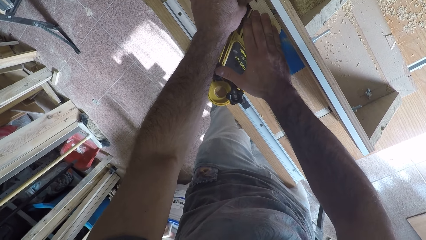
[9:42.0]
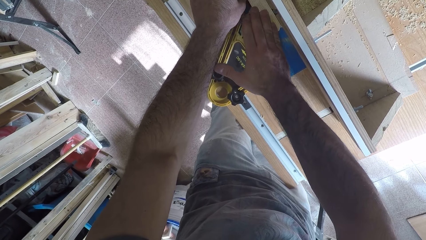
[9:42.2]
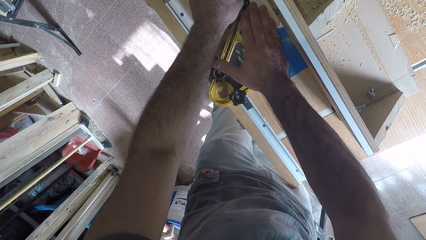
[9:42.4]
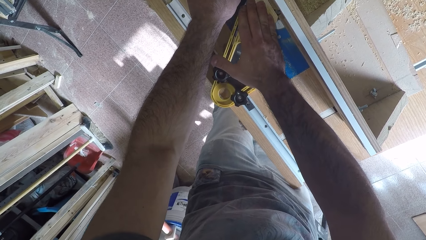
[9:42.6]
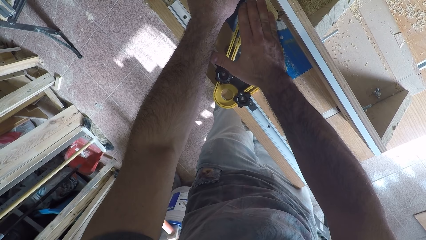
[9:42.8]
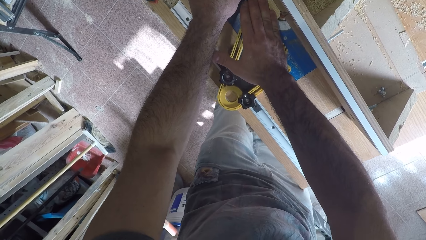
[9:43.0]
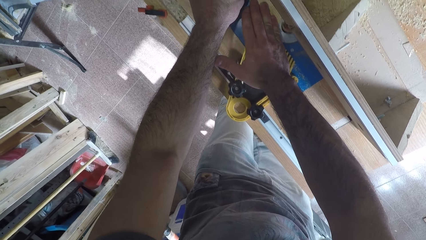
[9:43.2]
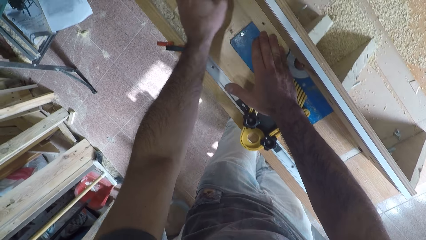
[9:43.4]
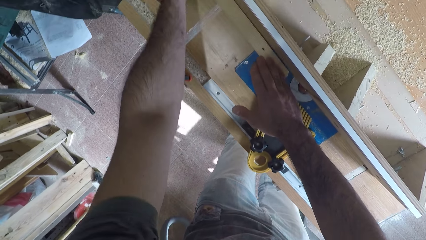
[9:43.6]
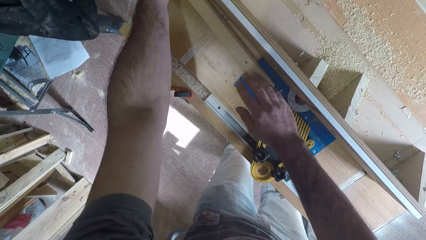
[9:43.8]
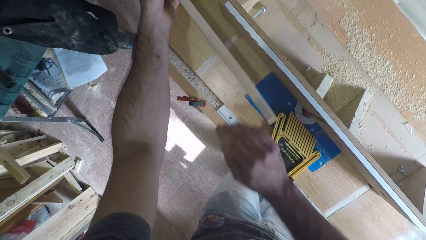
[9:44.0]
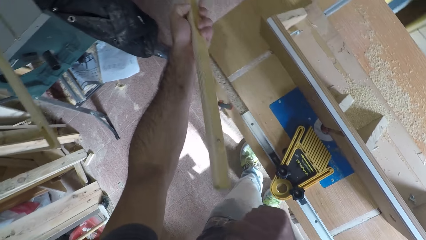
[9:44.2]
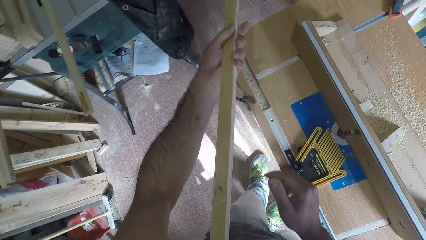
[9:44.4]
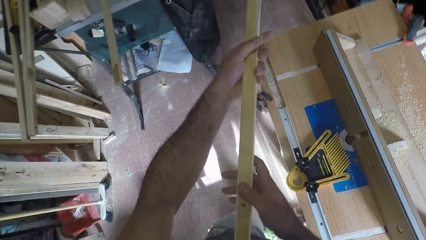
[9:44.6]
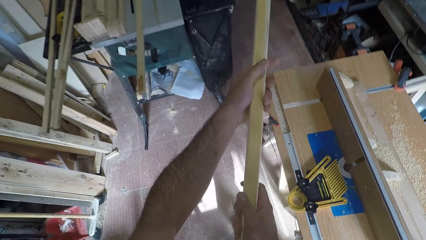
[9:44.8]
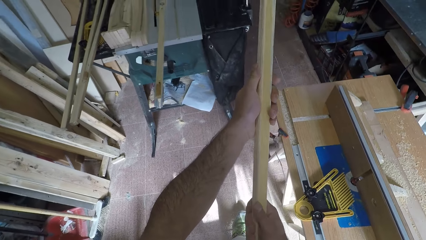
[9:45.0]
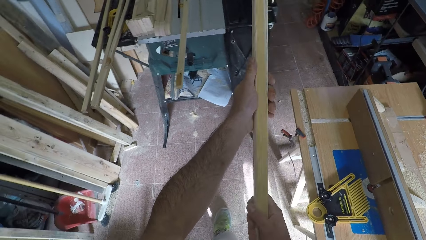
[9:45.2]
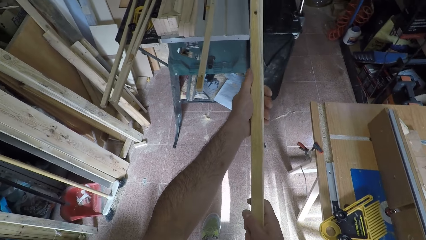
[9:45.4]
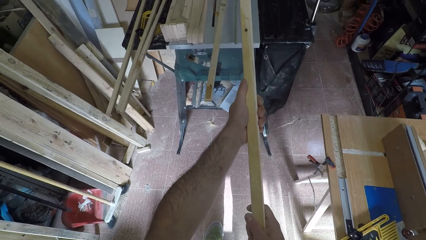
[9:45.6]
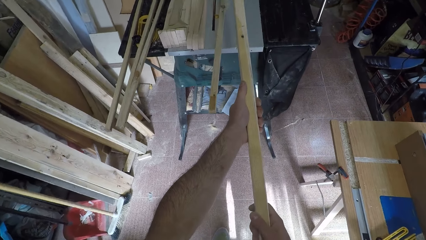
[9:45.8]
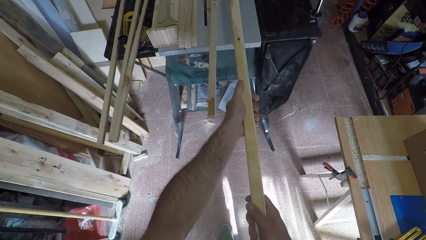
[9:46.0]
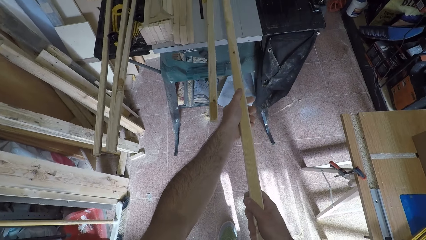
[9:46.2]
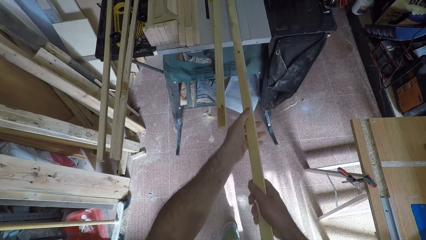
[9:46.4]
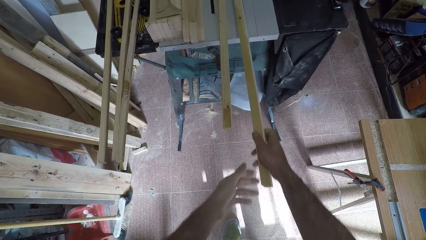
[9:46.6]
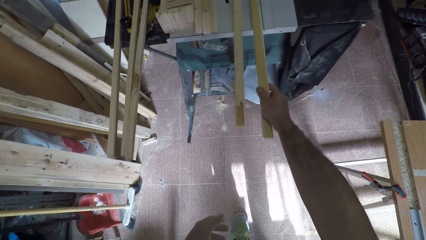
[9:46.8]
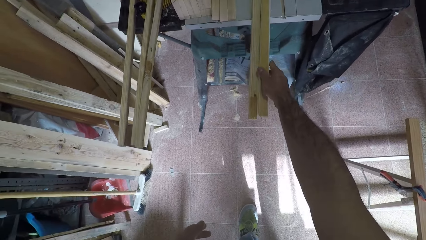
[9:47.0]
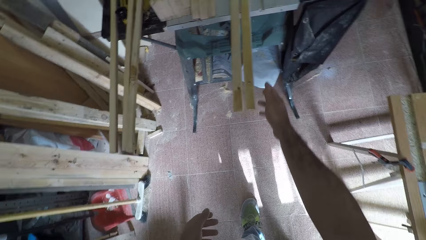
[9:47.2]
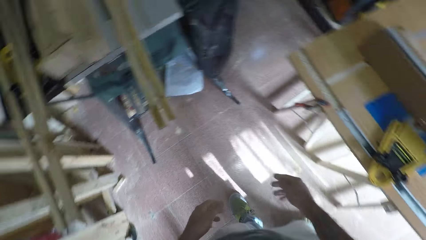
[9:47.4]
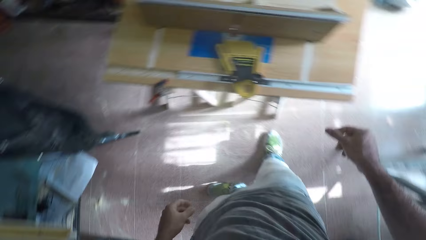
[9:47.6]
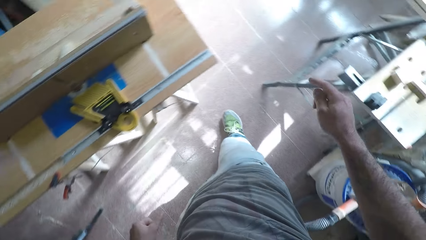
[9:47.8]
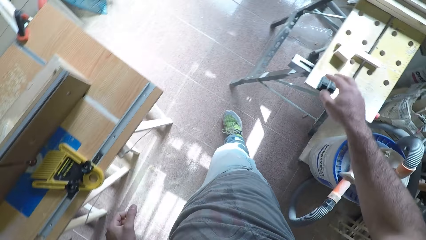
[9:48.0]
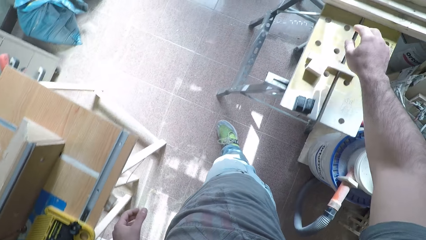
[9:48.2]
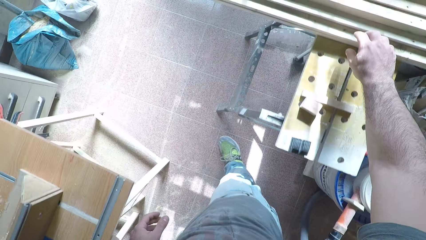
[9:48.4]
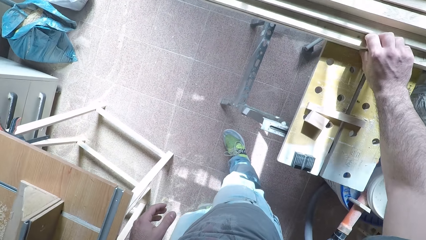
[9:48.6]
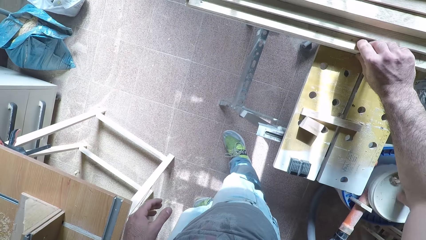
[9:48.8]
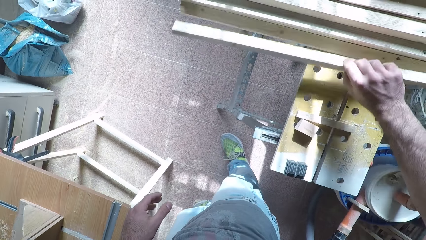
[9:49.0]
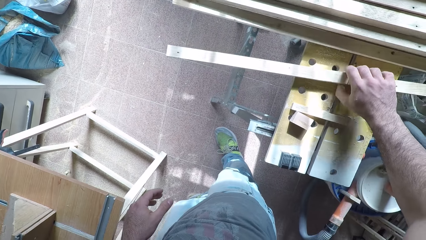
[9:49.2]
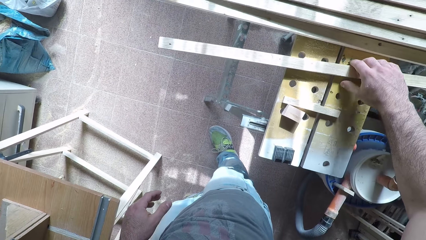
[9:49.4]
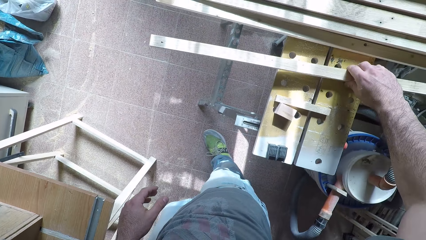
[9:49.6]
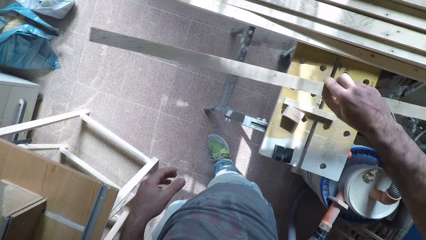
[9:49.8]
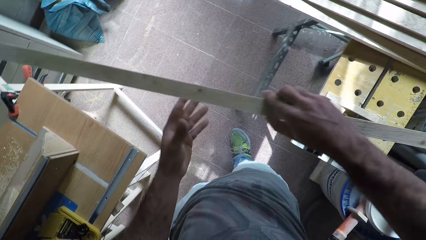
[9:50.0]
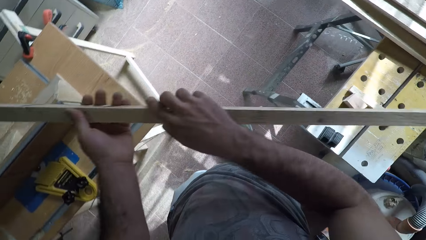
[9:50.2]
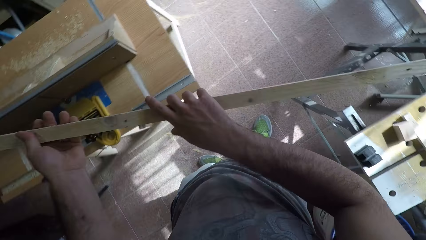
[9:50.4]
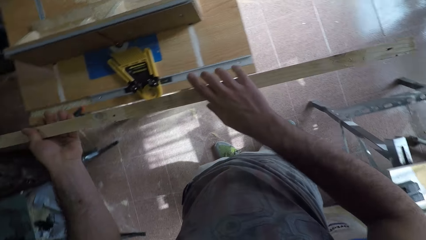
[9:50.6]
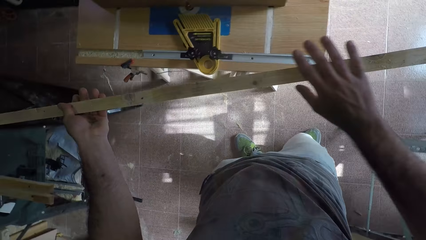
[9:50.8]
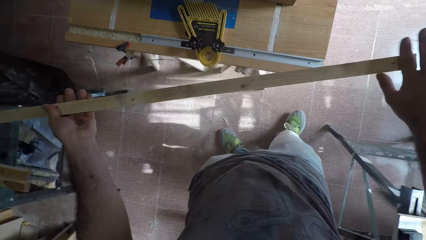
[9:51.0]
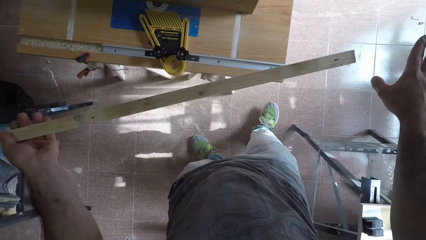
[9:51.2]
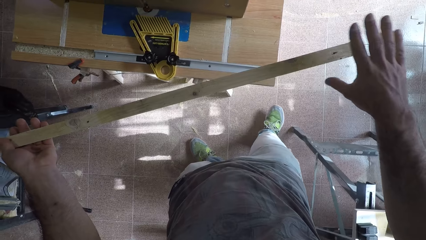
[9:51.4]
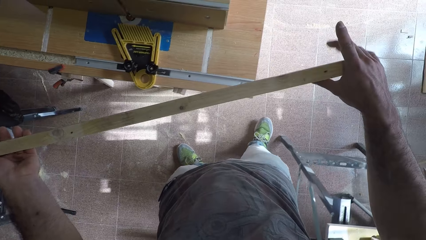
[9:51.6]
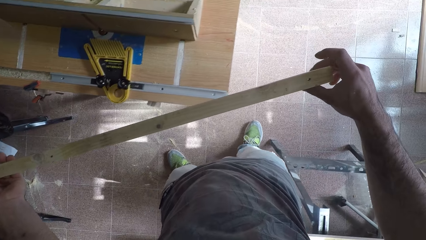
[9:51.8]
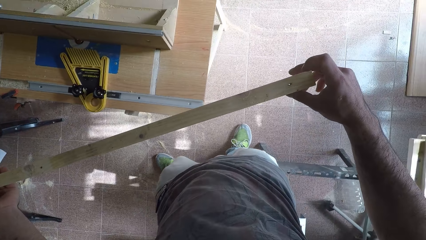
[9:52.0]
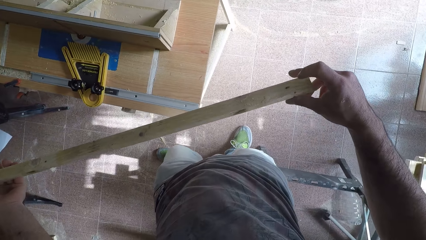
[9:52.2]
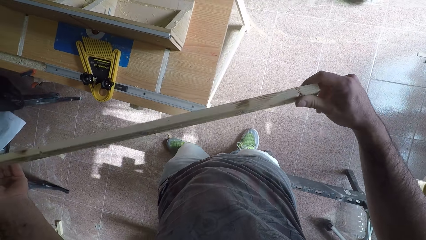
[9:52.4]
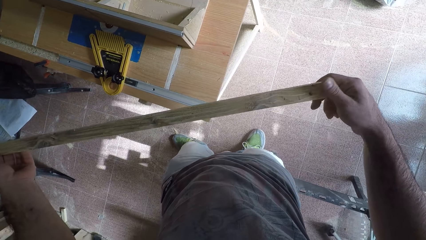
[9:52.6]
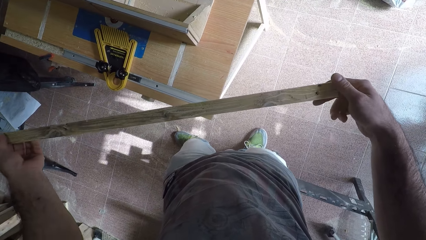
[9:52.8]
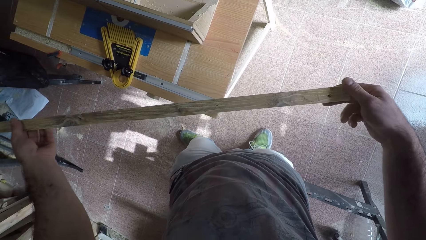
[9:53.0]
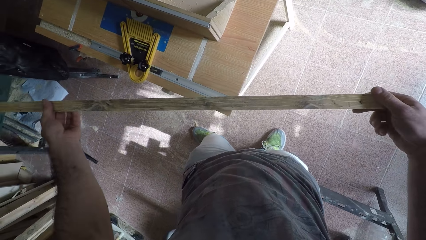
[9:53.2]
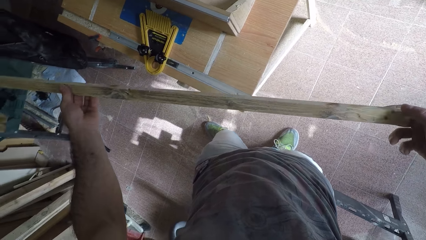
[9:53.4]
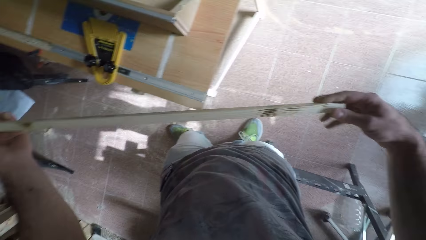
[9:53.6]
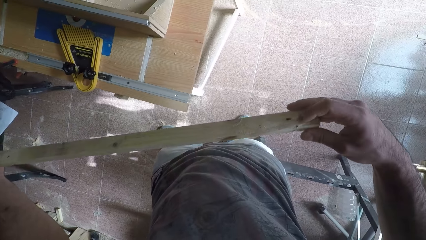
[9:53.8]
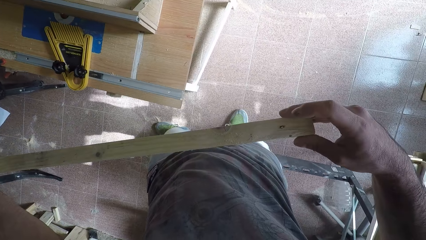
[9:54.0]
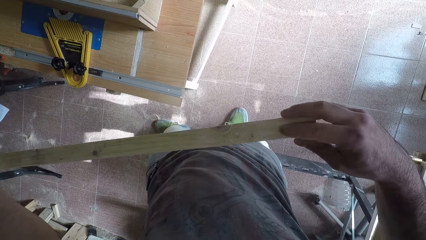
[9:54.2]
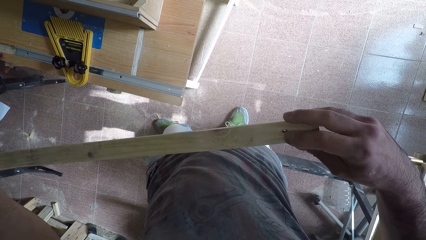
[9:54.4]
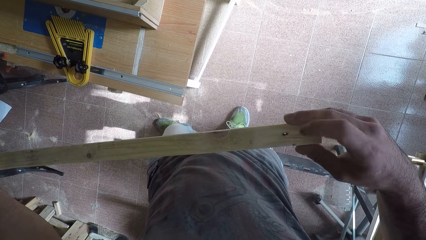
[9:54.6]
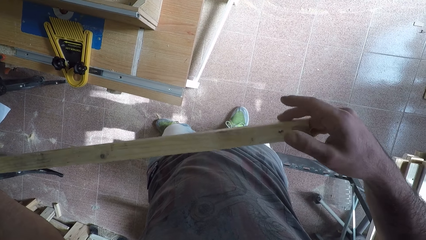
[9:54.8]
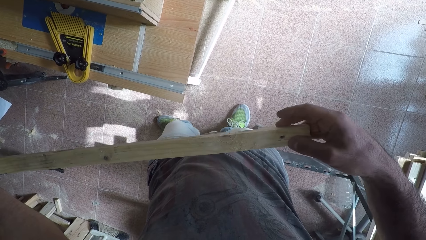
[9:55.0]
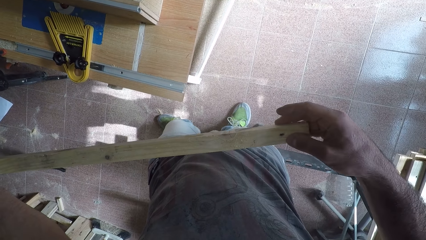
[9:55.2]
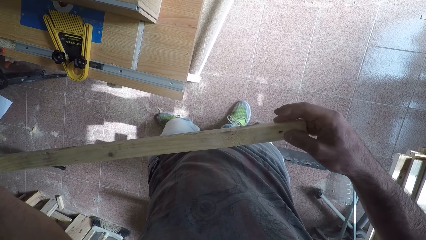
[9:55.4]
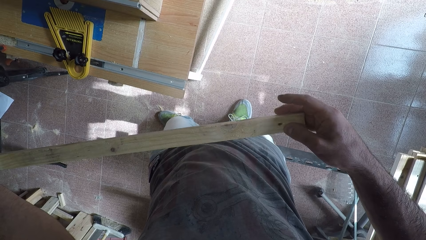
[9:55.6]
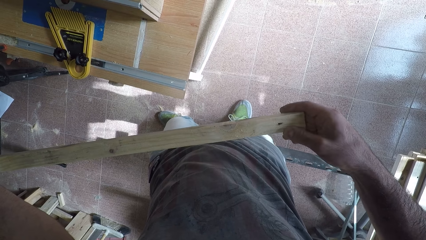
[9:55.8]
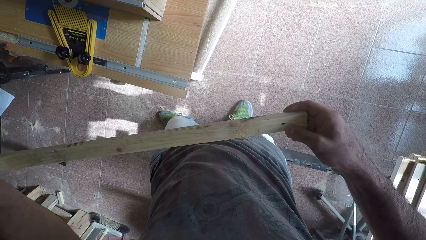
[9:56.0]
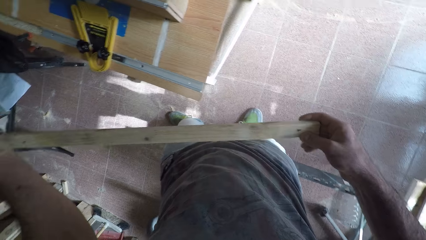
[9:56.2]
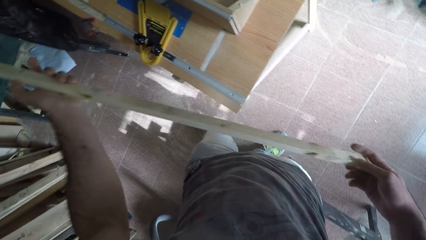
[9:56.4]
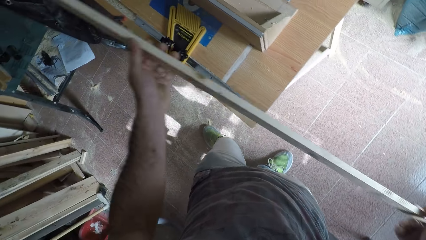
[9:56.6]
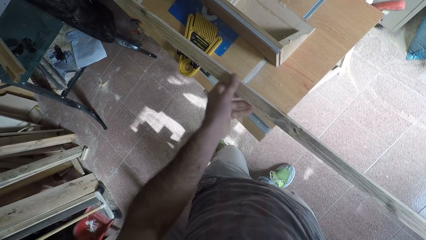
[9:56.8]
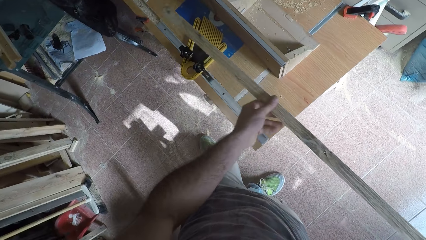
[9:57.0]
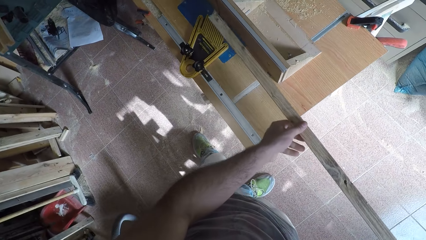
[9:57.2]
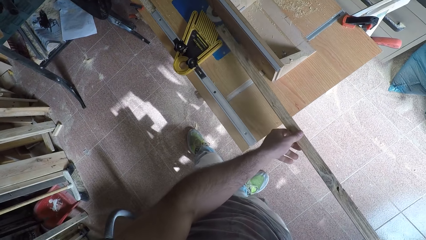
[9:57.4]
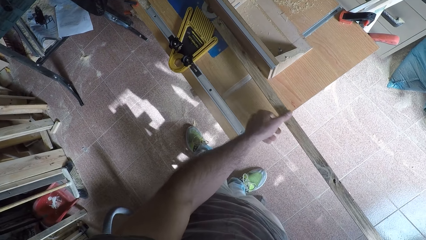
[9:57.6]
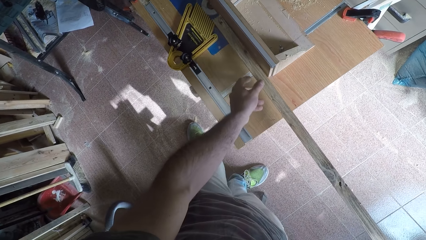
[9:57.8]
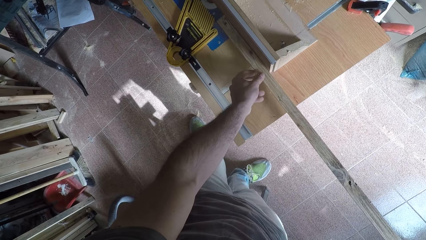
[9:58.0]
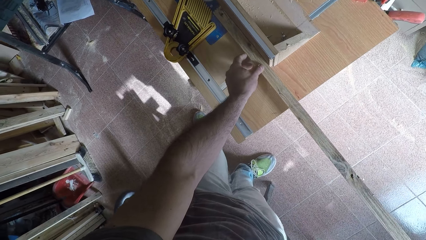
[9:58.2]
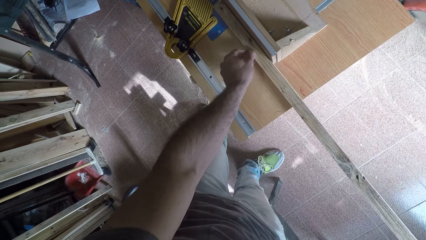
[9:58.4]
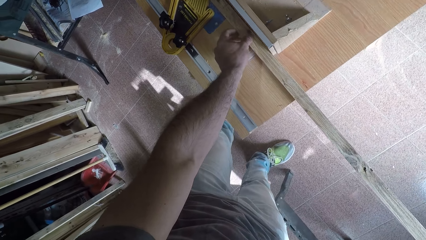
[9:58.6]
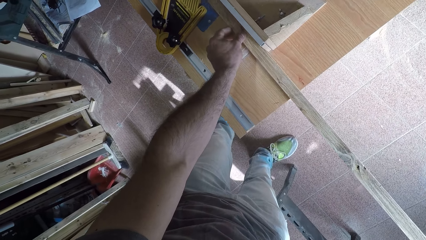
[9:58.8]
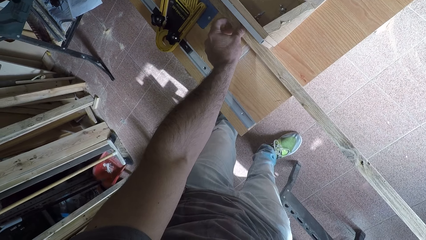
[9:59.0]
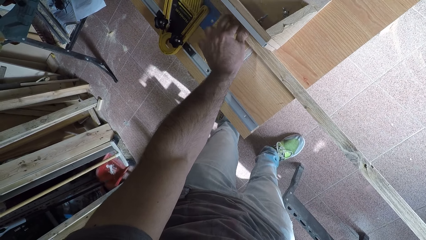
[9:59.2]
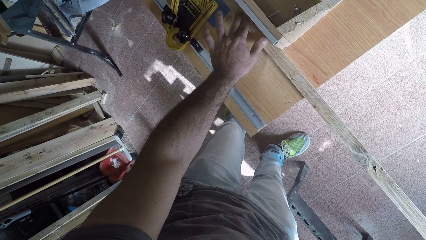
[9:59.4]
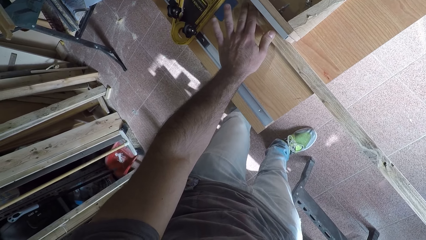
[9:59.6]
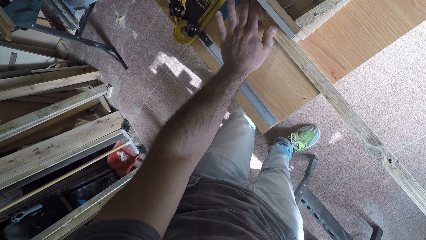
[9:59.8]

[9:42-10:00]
The camera wearer picks up the wood from the wood planer. They inspect the wood. They step forward. They drop the wood on a table. They turn around. They pick up a wood from another table. They inspect the wood. They turn the wood. They turn the wood again. They handle the wood. They place the wood on the wood planer.
